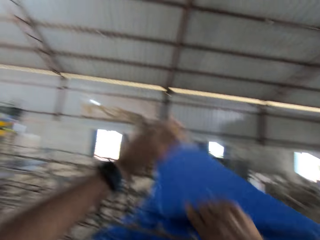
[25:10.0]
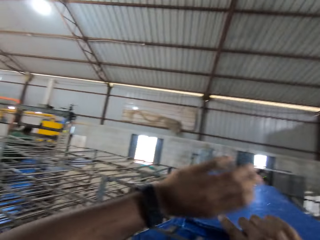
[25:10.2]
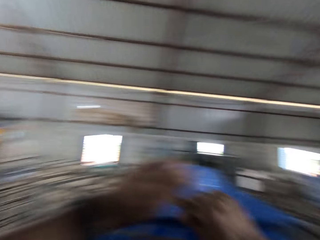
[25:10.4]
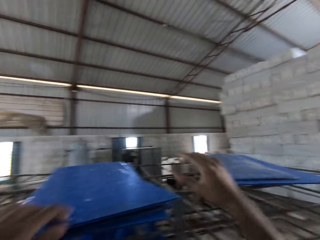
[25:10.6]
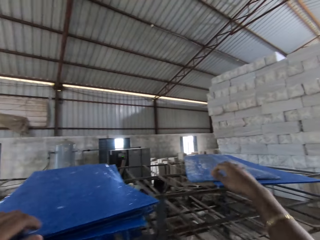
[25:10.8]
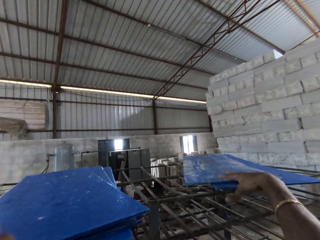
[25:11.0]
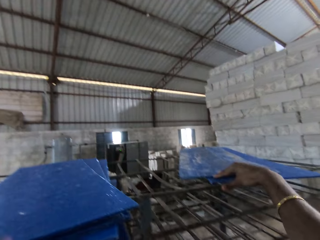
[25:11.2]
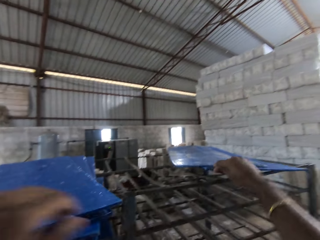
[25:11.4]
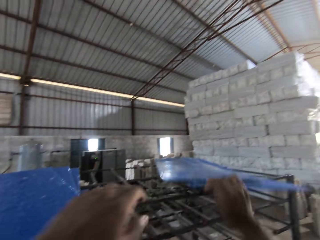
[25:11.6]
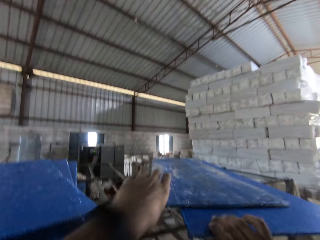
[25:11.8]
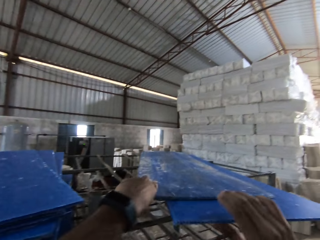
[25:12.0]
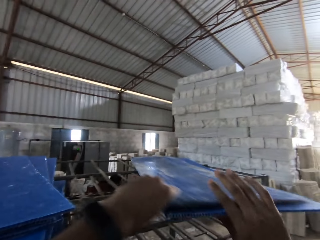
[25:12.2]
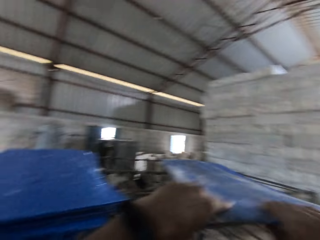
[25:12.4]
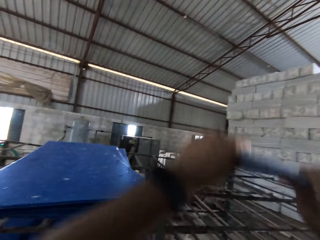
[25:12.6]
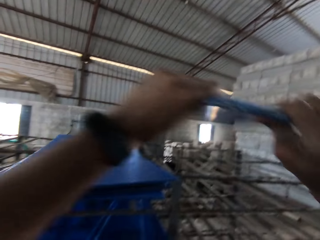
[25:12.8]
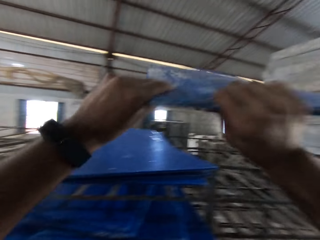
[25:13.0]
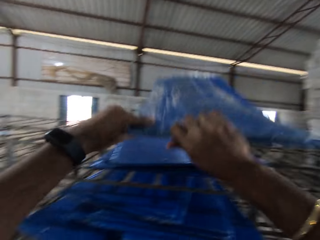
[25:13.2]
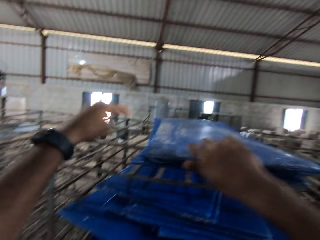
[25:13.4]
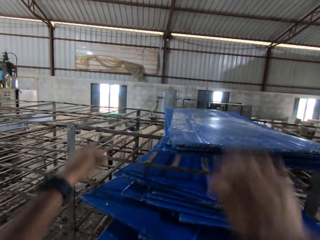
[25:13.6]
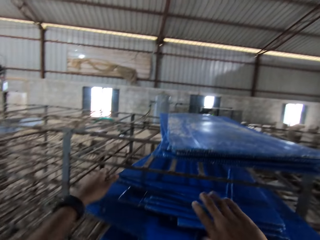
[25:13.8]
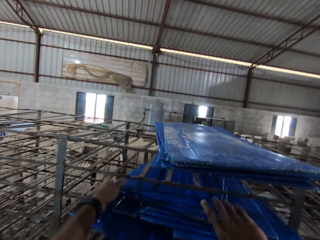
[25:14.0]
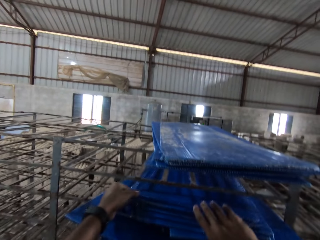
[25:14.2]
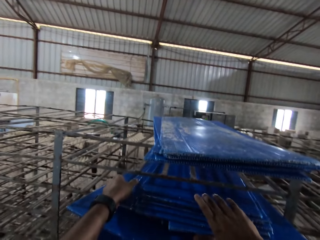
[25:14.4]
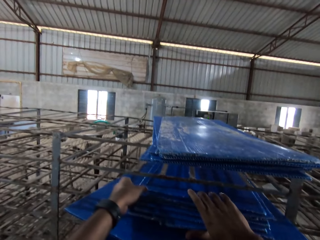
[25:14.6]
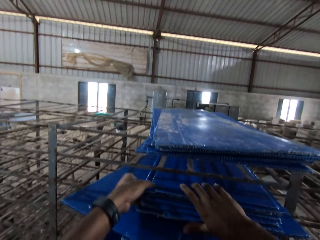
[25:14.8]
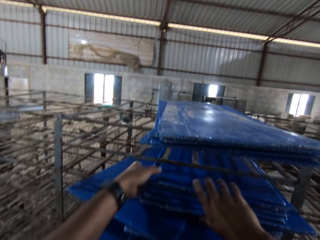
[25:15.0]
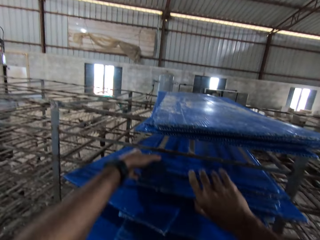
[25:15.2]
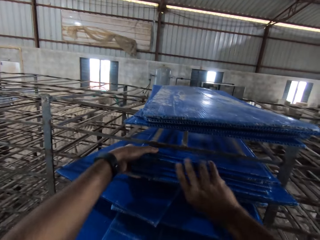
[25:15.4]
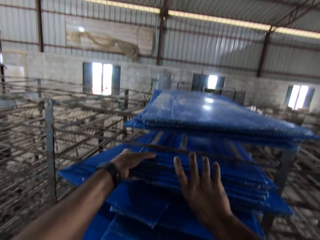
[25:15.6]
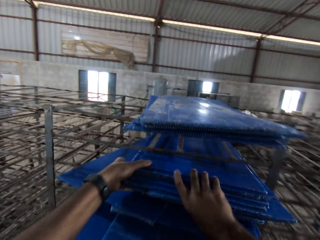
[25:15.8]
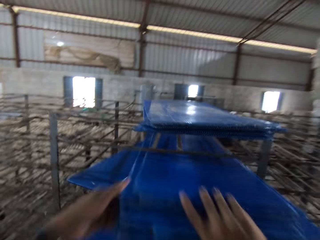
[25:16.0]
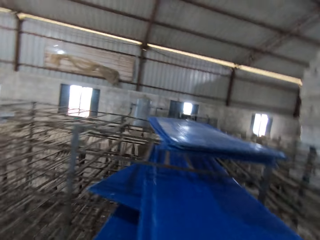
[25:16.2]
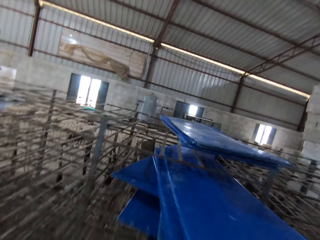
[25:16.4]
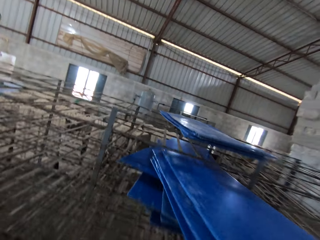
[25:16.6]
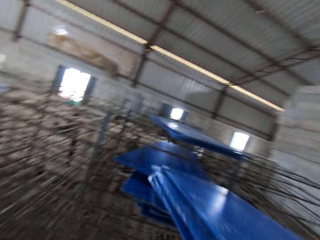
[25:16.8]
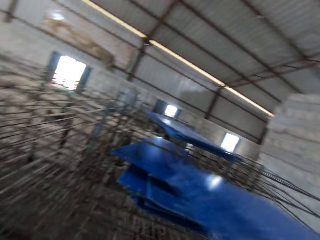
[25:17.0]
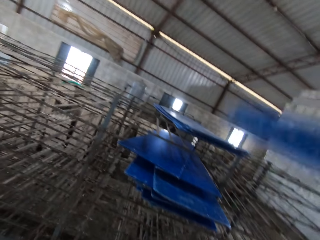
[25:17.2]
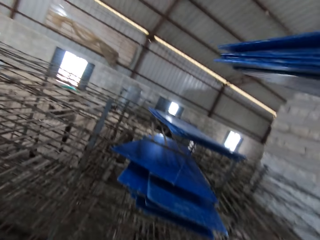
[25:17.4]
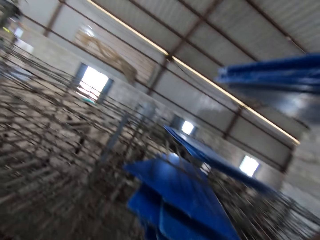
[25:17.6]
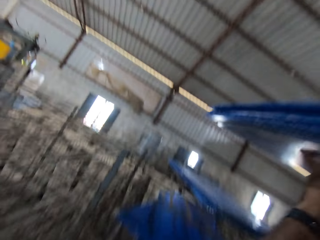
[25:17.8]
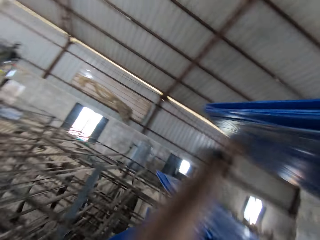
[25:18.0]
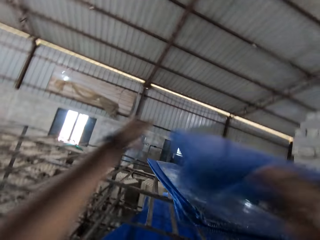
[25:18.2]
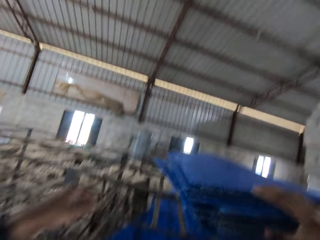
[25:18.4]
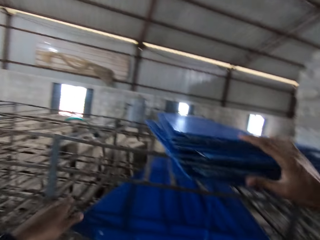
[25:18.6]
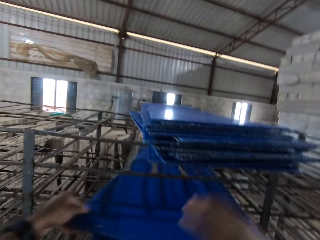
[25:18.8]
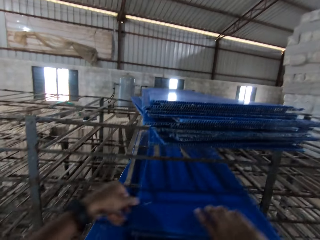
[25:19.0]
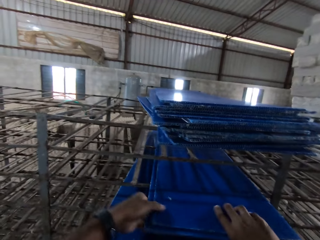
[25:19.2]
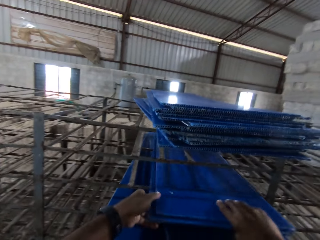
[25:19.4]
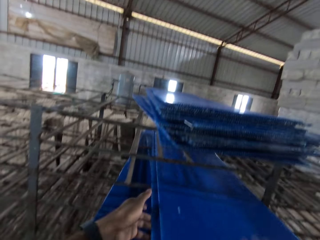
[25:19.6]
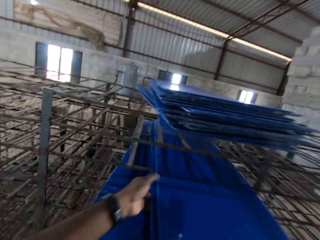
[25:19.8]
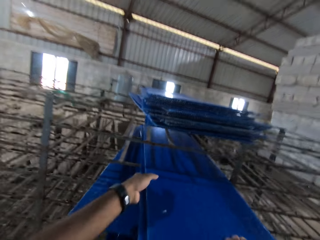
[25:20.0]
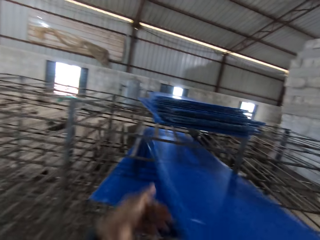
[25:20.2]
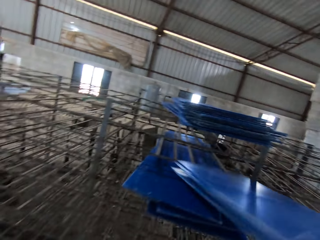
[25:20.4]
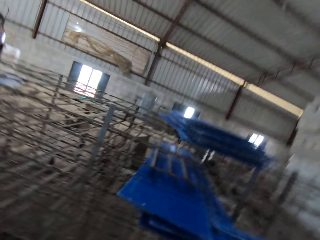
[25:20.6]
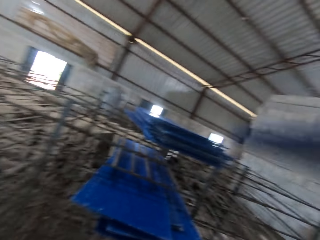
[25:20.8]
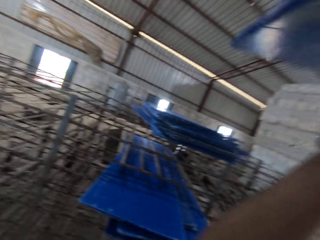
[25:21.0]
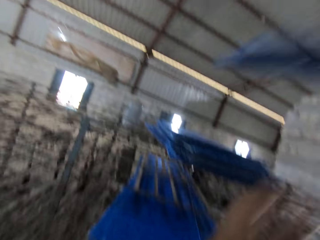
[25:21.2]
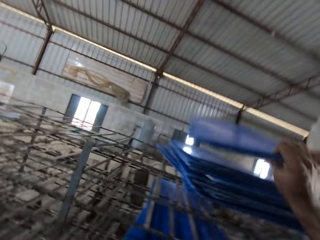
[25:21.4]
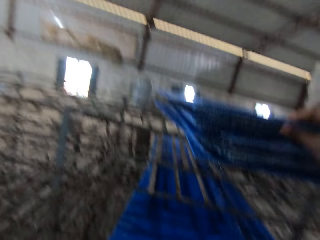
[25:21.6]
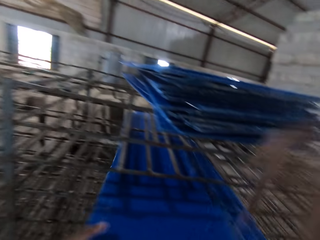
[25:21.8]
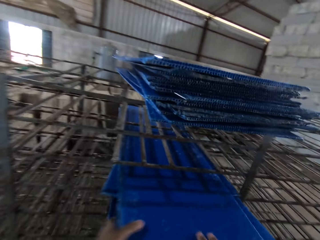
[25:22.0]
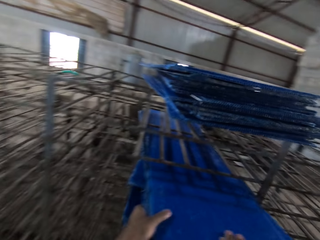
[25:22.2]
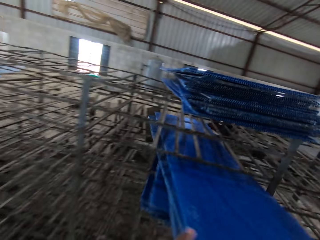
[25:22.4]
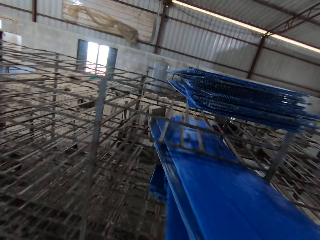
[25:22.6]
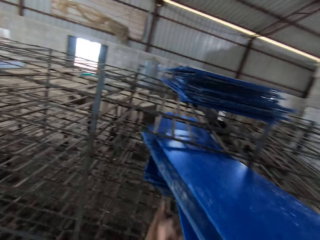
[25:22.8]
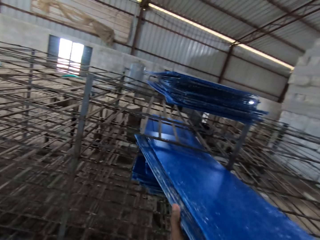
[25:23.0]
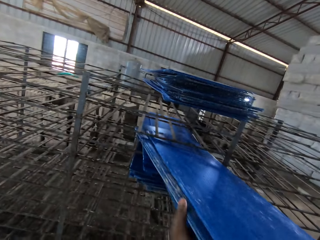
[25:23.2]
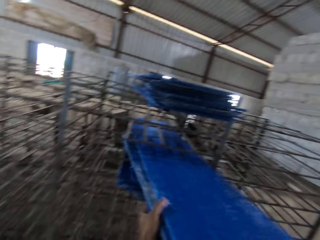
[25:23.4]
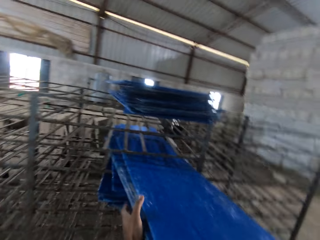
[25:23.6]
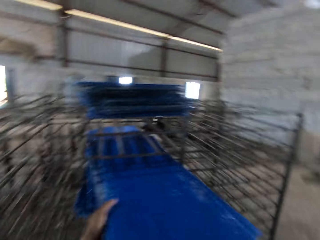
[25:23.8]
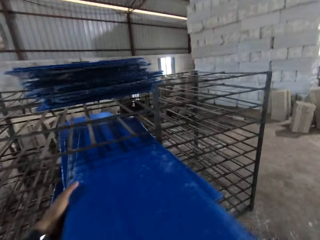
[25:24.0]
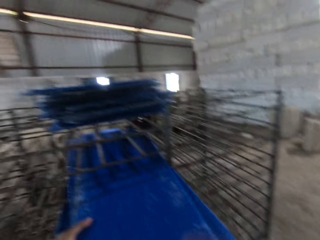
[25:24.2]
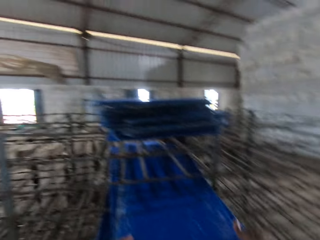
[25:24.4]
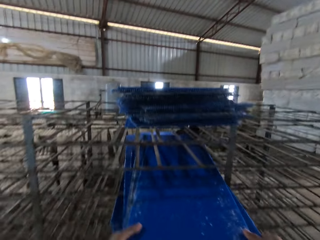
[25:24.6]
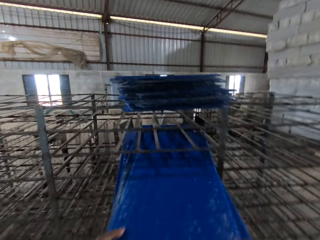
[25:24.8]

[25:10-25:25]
The camera wearer drops the tray in both hands on the iron shelf. He carries the tray from the iron shelf with both hands. He drops the tray in both hands on the trays on the iron shelf. He takes some trays from the iron shelf with both hands. He drops the tray in both hands on the trays on the iron shelf. He takes some trays from the iron shelf with both hands. He drops the tray in both hands on the trays on the iron shelf. He takes some trays from the iron shelf with both hands.

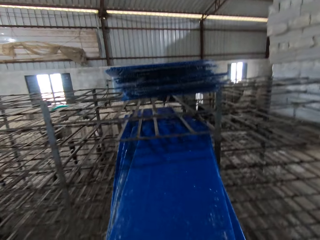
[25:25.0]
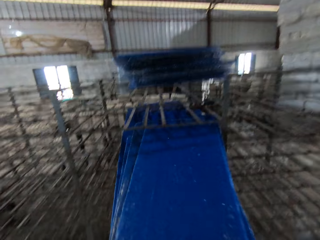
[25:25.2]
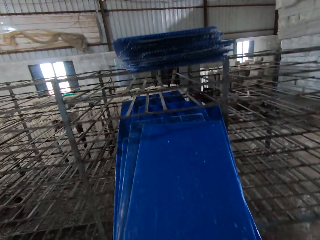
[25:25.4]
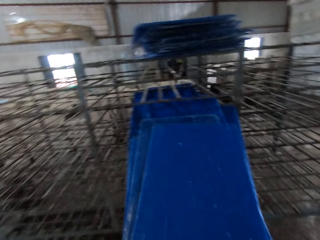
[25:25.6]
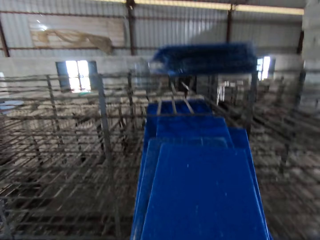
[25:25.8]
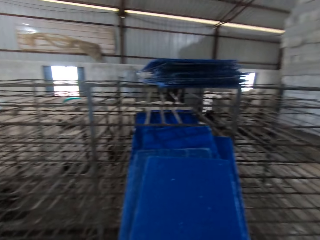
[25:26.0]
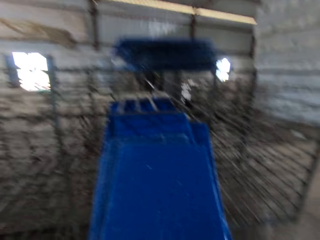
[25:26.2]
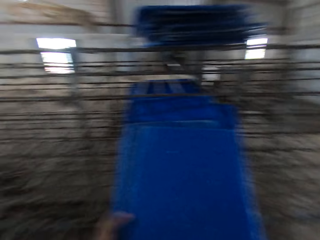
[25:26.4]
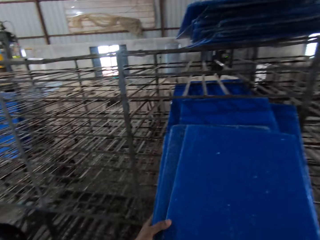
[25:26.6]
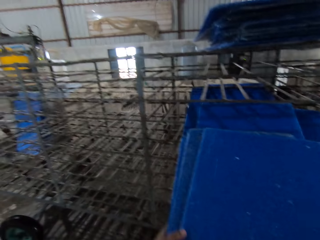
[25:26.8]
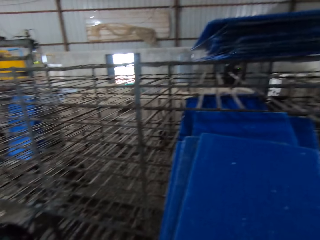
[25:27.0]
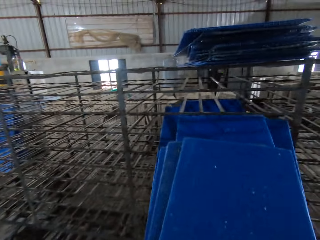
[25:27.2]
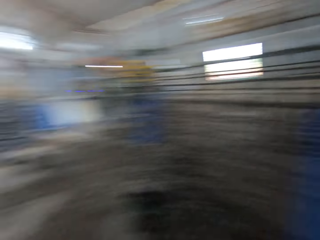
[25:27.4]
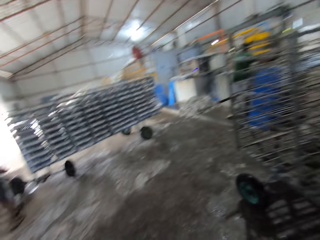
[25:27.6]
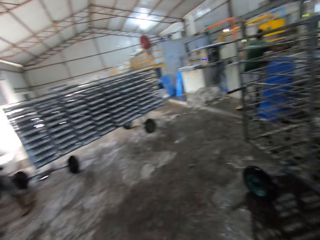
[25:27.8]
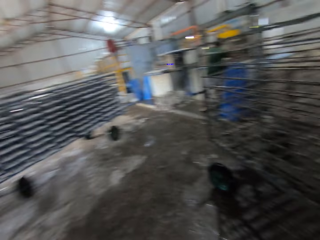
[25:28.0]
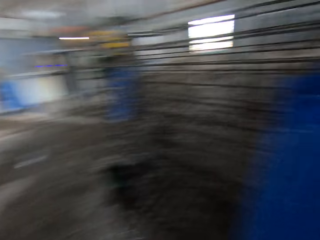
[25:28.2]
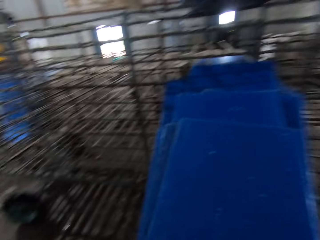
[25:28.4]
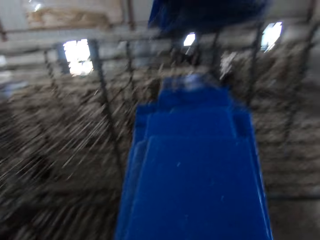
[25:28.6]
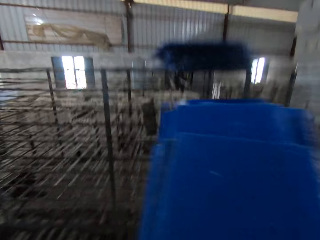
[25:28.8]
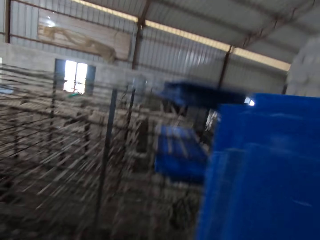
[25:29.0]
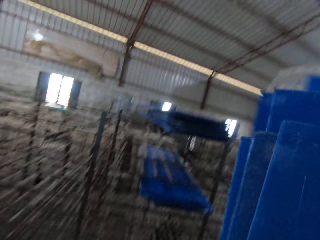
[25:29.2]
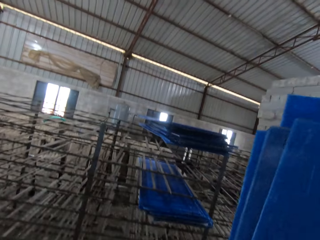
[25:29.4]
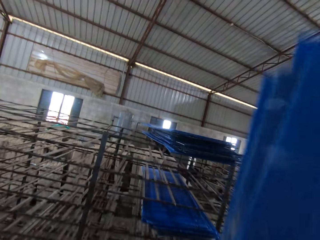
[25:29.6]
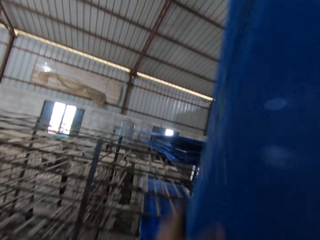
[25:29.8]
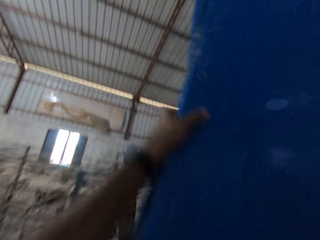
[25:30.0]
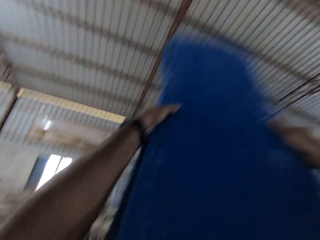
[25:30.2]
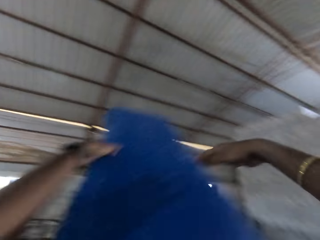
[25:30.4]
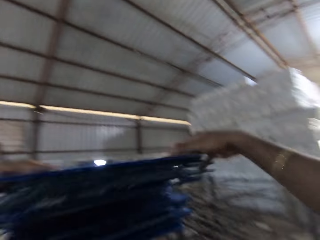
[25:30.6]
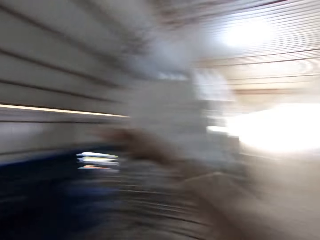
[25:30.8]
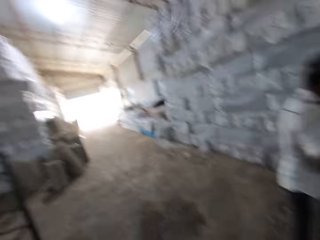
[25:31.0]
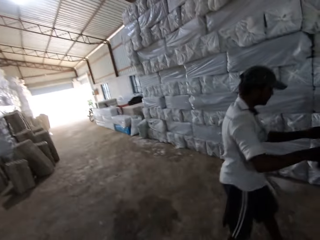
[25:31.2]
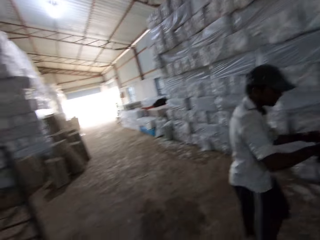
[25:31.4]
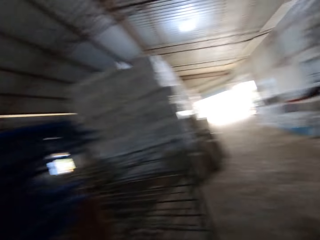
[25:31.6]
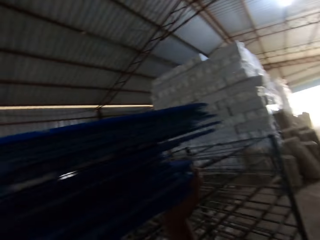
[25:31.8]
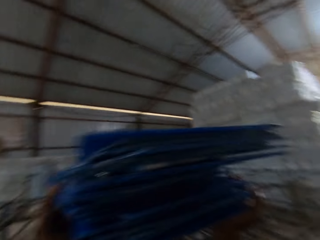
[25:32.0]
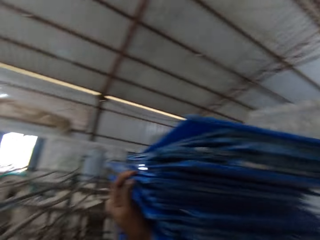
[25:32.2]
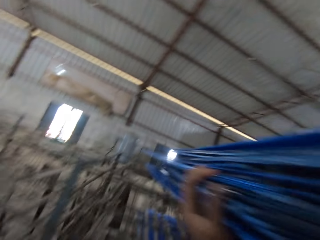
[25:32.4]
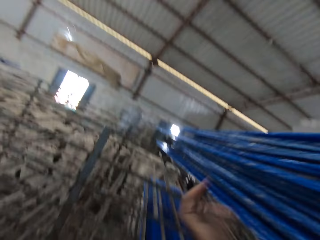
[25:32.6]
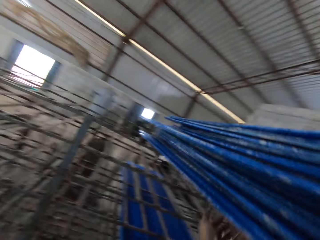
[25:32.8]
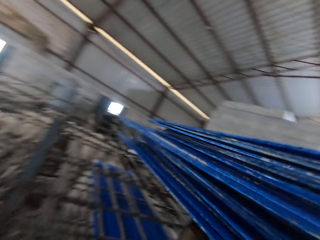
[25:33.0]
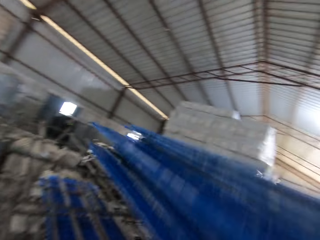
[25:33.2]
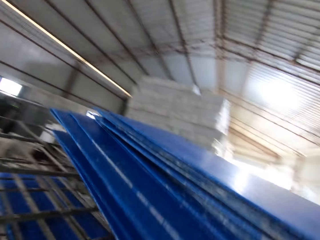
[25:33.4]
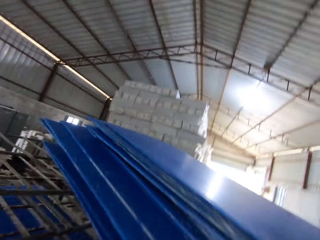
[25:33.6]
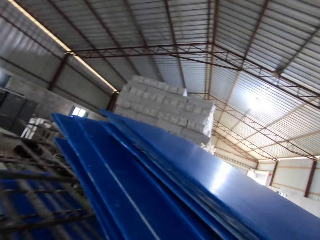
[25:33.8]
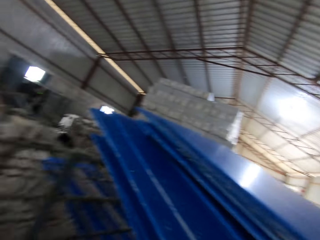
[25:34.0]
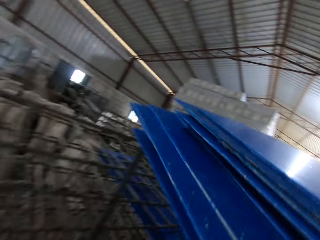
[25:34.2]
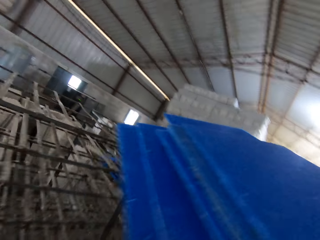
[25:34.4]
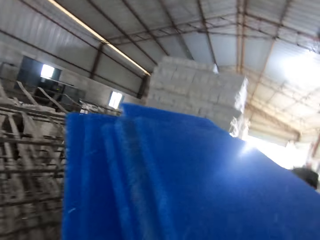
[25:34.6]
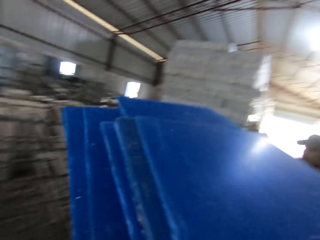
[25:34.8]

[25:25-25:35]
The camera wearer drops the tray in both hands on the trays on the iron shelf. A man drags the iron shelf with both hands. The camera wearer carries the trays on the iron shelf with both hands.
